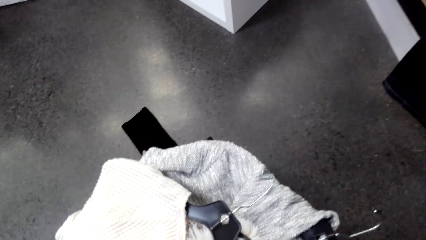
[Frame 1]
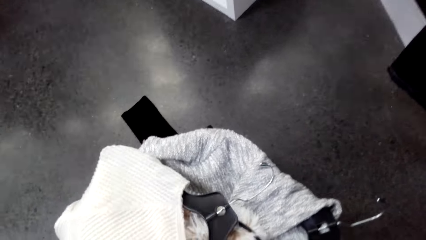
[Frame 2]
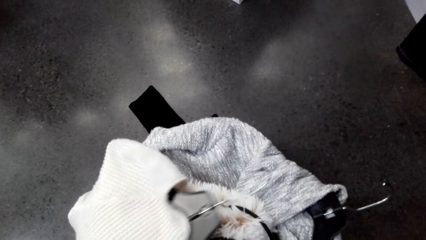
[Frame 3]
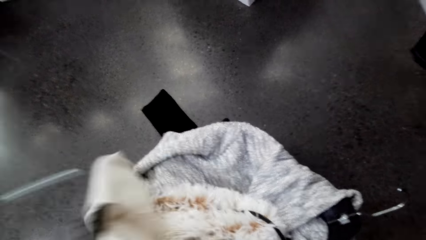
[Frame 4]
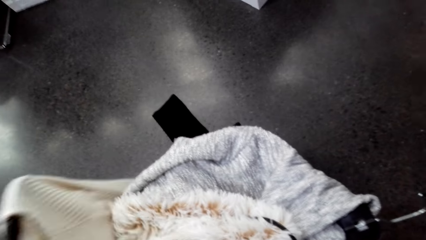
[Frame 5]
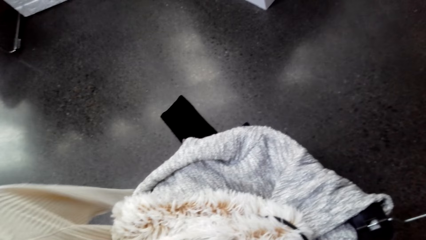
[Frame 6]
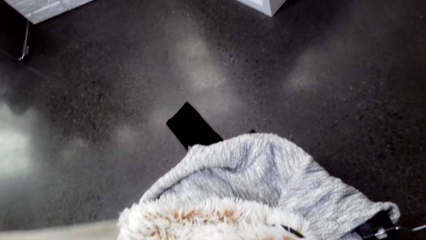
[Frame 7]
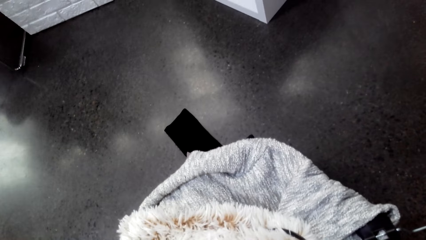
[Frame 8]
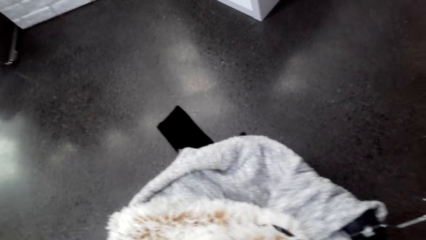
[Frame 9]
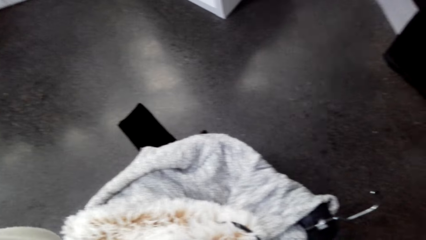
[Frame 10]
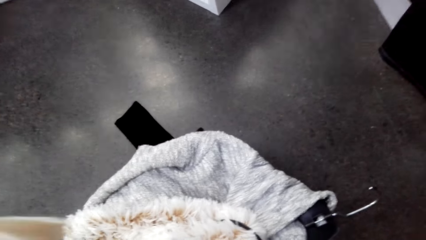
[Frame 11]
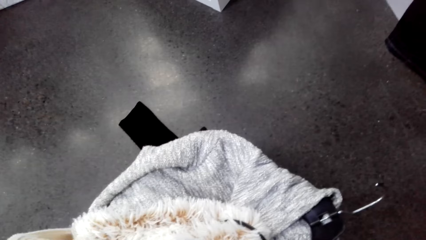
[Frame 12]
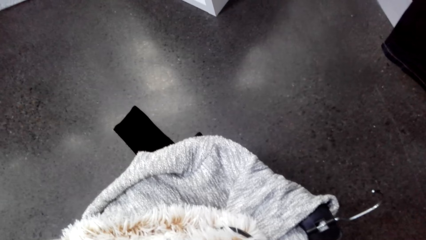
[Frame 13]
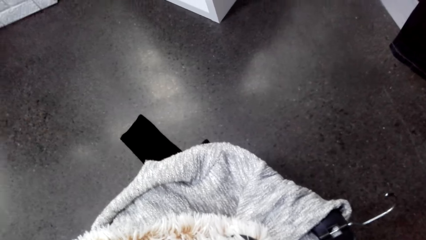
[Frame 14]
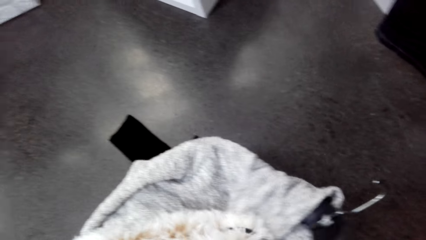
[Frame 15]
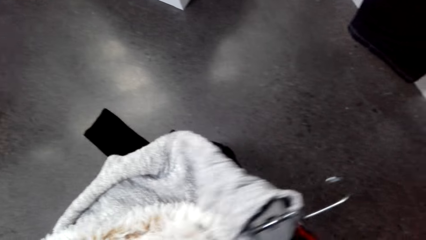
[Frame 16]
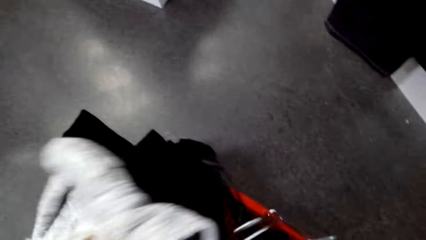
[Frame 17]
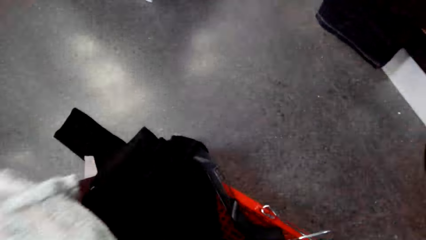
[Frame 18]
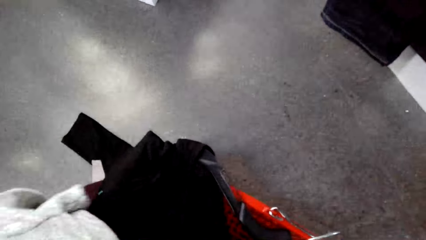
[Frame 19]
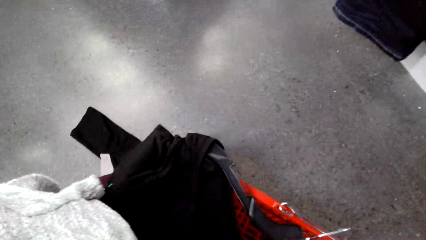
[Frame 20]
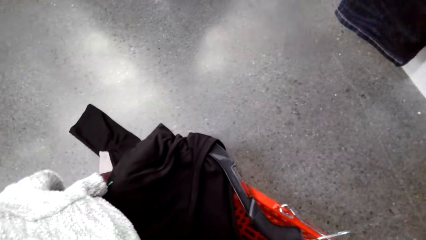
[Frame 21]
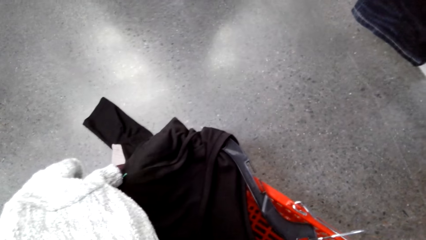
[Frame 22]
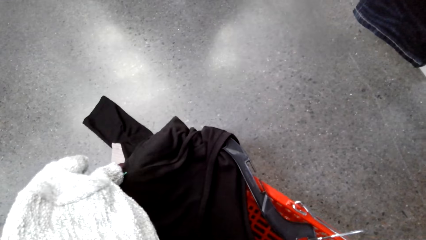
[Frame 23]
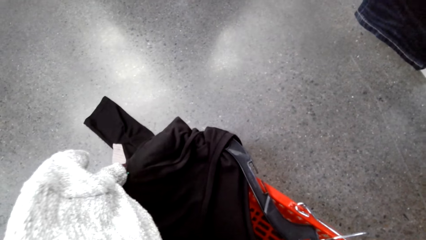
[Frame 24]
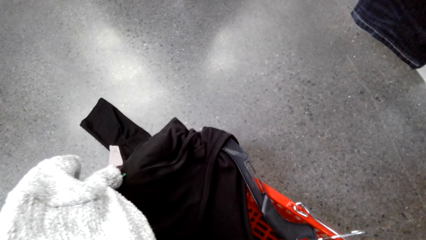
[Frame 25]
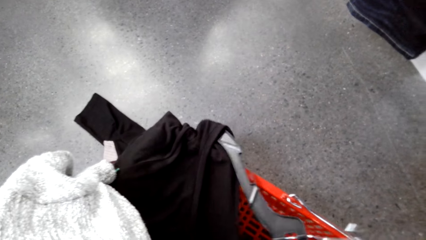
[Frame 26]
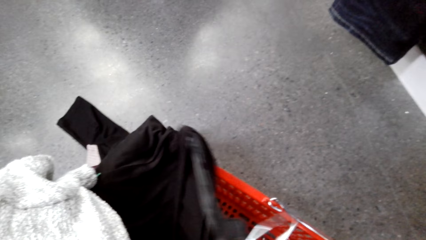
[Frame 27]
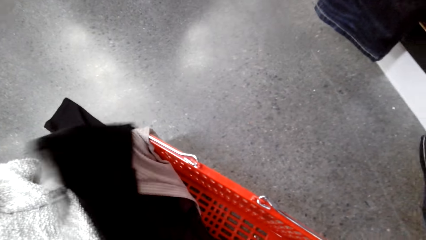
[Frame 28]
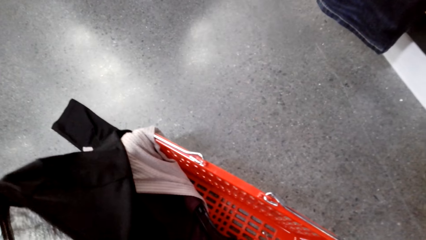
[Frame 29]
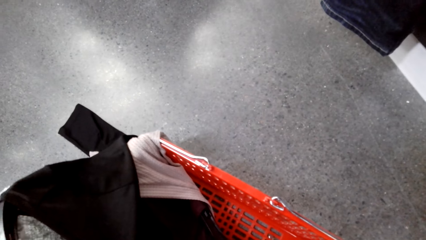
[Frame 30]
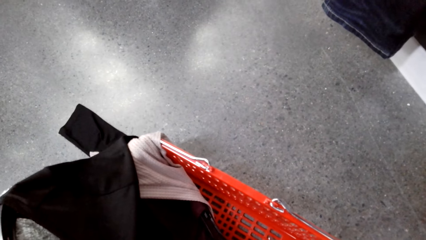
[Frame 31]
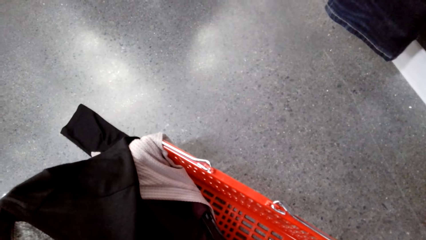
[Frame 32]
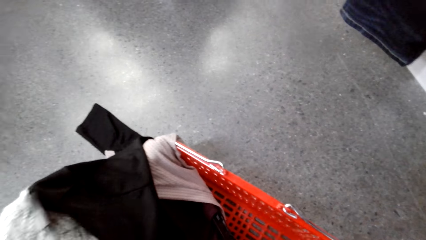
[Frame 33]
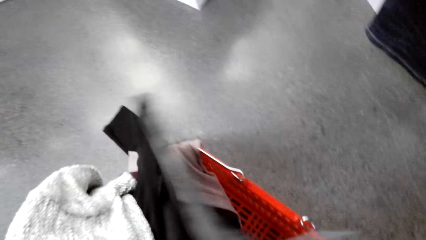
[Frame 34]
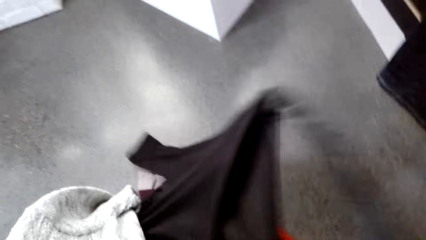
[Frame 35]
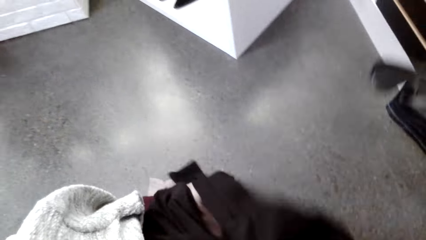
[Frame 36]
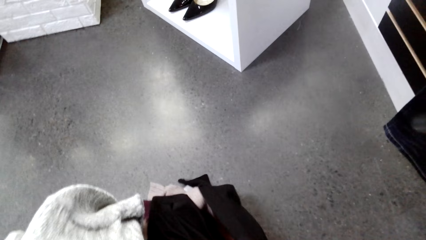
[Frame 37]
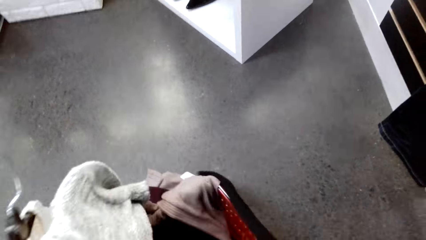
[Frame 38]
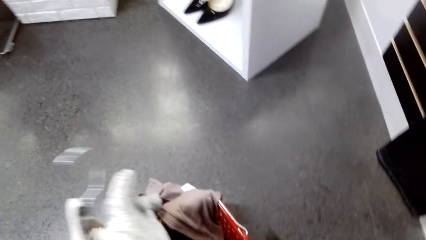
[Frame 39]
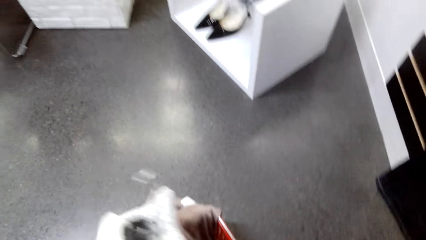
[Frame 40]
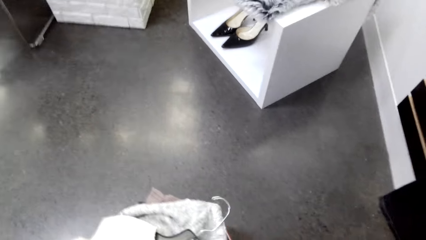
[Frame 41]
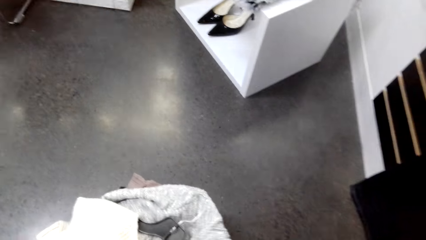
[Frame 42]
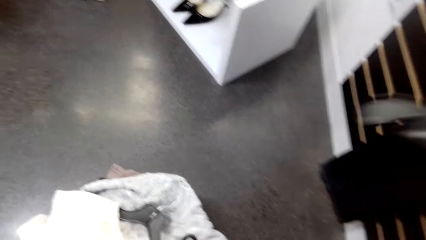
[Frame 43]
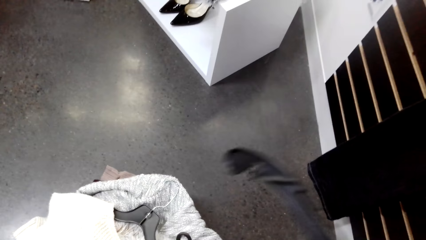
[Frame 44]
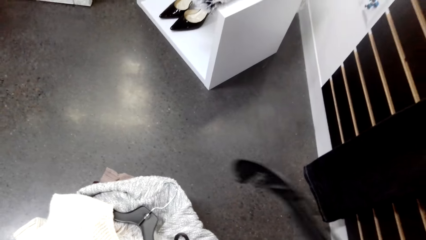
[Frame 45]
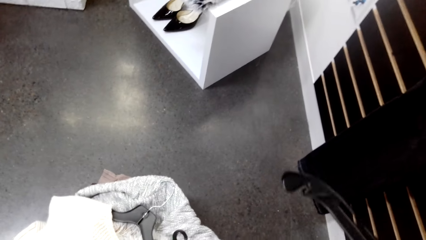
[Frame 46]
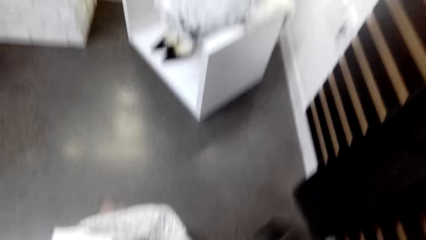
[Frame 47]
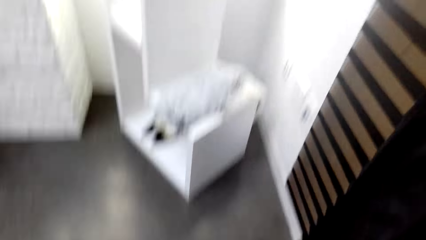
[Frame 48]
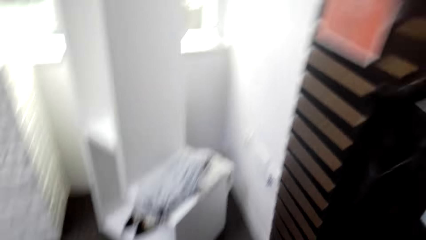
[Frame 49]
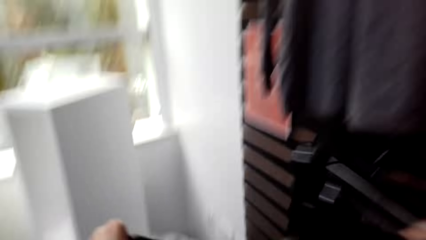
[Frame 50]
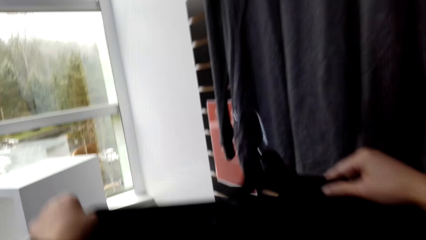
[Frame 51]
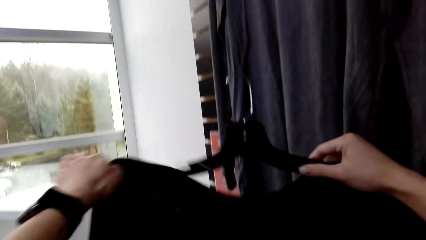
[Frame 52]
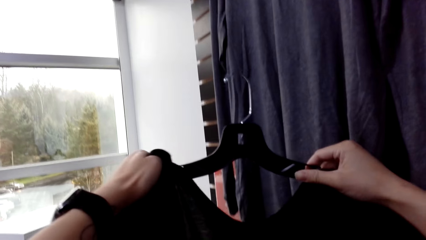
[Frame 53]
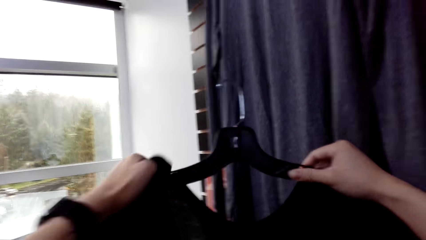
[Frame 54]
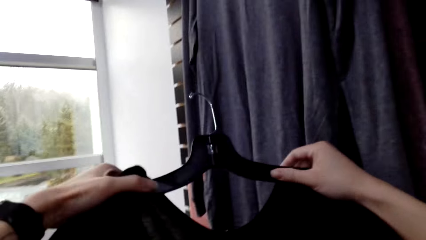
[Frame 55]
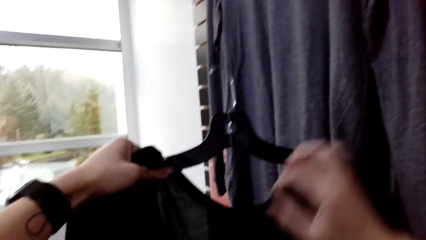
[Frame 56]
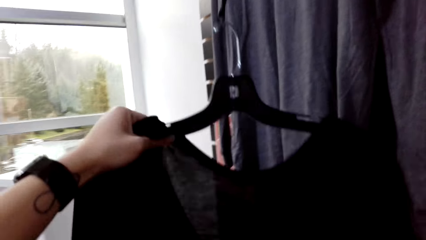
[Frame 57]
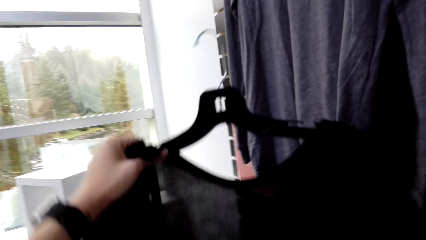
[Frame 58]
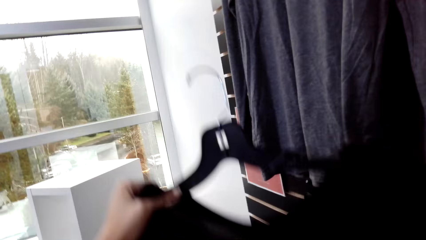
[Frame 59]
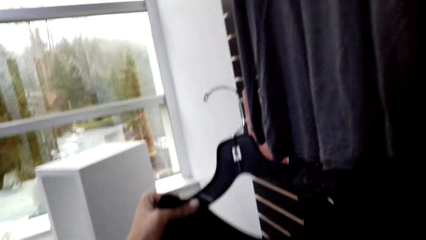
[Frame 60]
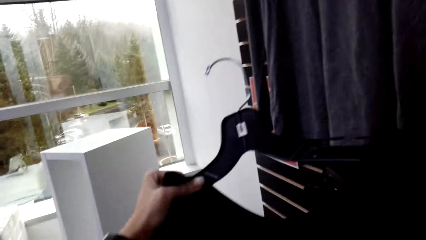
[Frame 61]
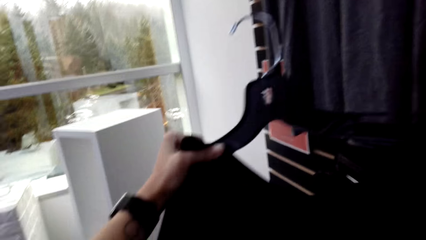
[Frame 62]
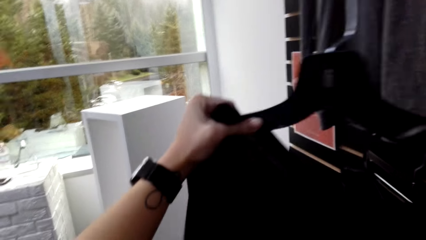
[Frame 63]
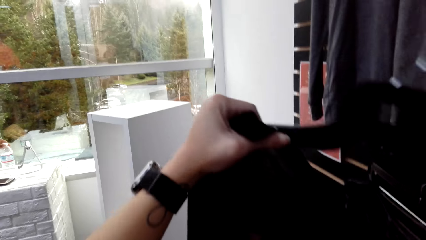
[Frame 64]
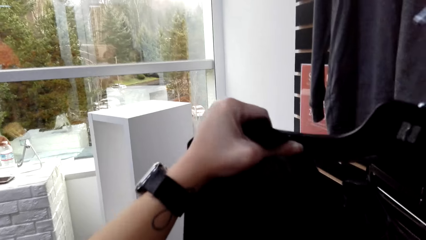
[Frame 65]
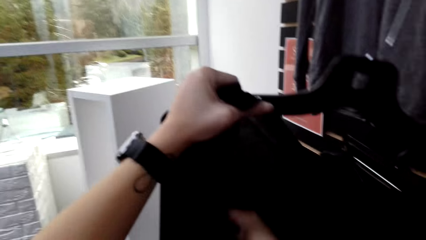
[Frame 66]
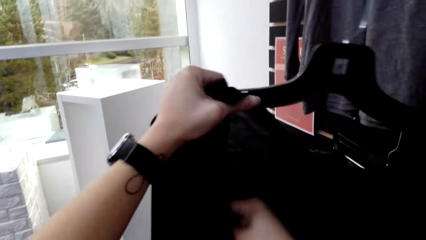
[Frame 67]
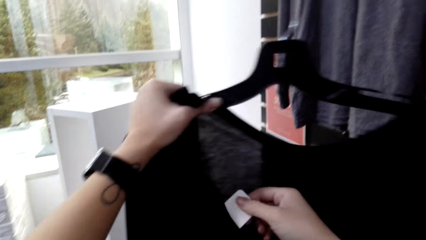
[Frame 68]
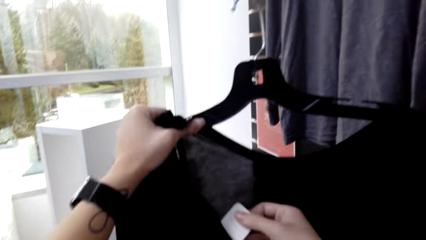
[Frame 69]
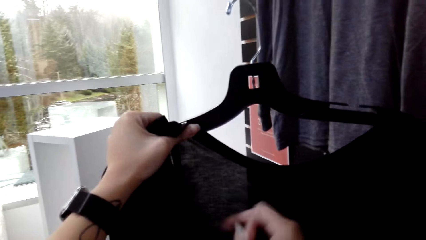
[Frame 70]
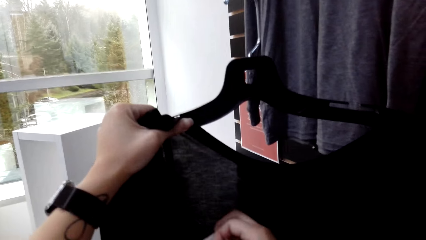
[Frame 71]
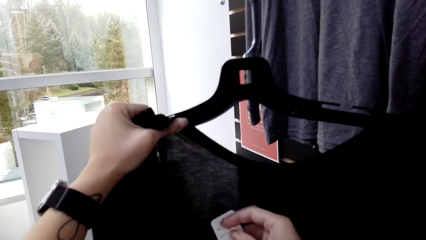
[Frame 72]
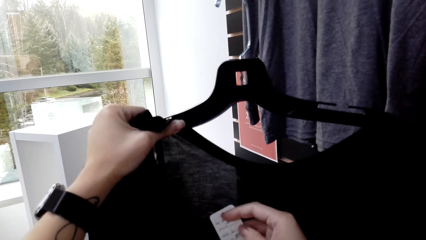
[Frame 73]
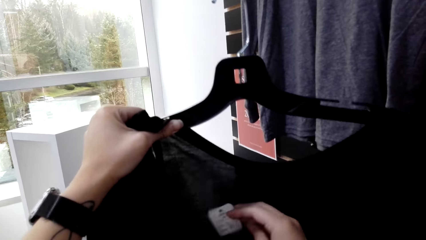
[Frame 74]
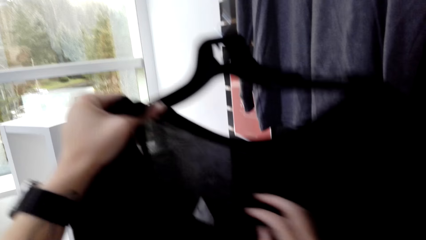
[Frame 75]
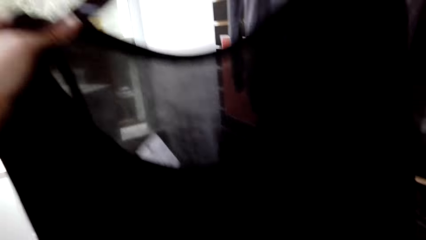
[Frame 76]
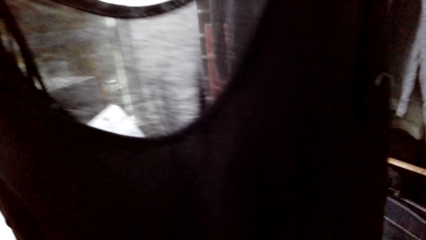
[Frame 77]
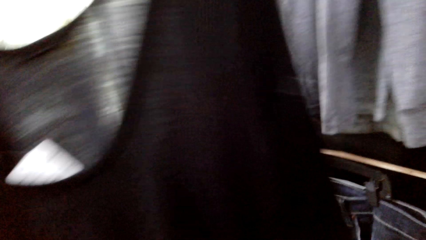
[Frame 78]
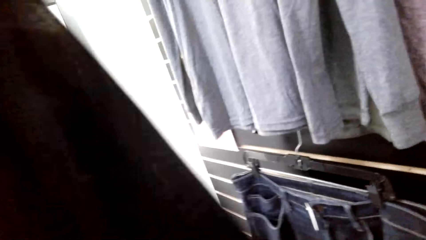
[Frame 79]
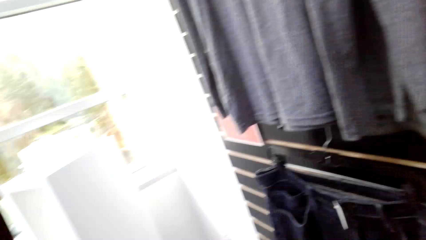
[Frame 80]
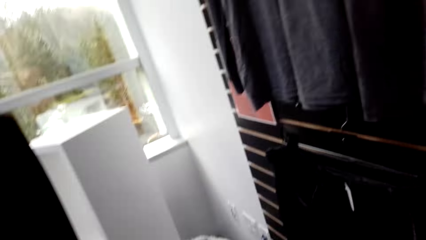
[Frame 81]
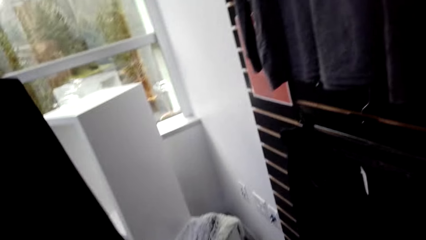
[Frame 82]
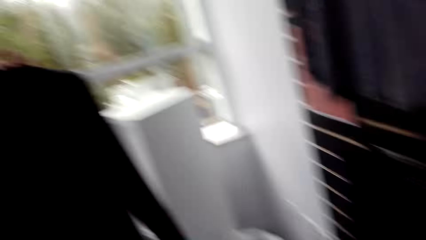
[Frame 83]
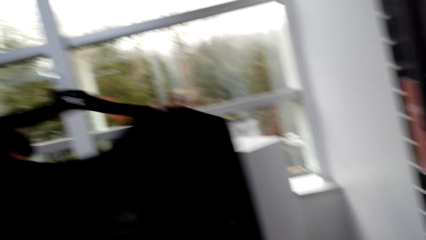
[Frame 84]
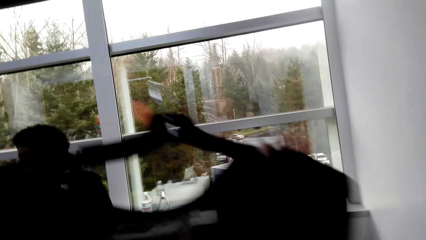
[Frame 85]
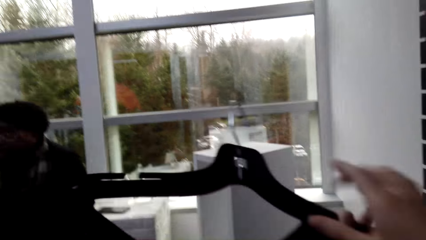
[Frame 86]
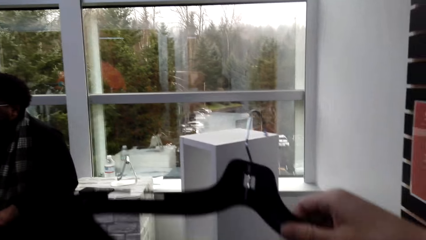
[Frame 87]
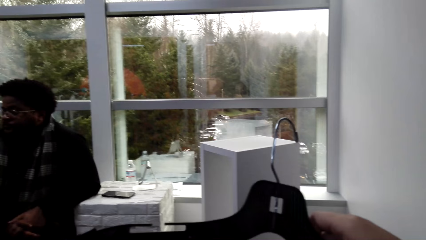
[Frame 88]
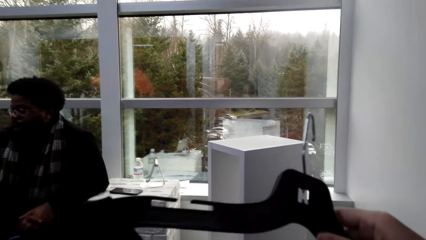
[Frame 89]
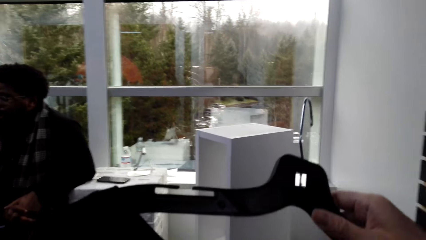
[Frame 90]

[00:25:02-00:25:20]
The camera wearer picks up a sweater. They look through the tops. They lift up sweaters. They place the sweaters on the shopping basket. They lift up a sweater top. They look at the label.
